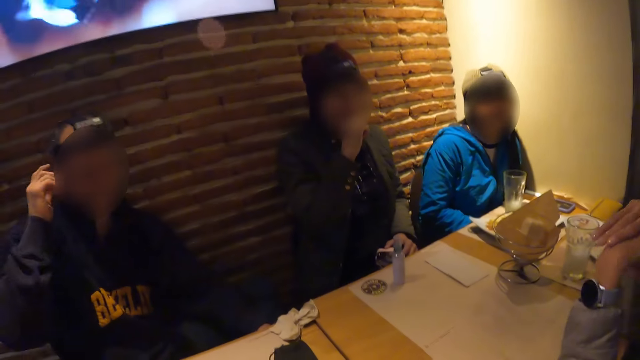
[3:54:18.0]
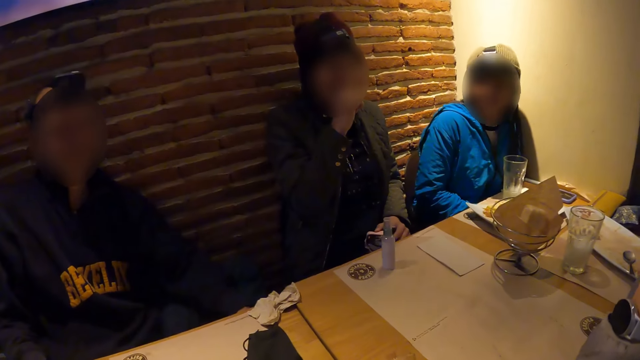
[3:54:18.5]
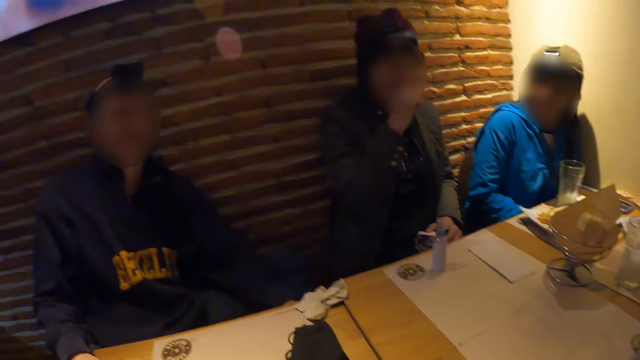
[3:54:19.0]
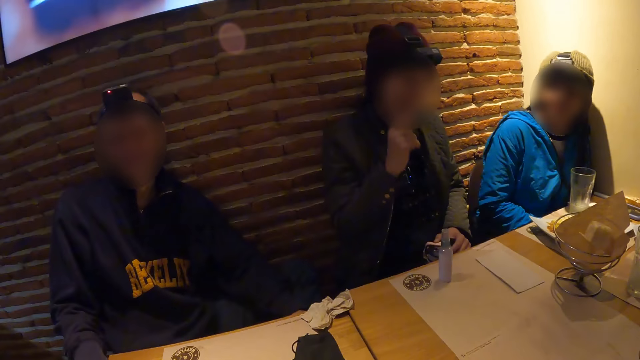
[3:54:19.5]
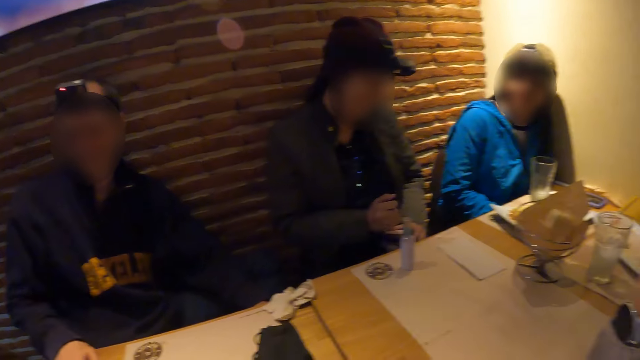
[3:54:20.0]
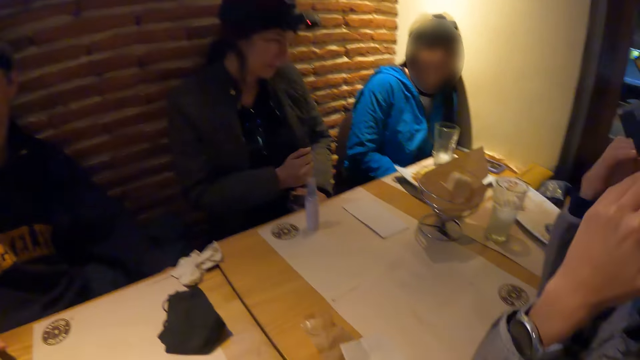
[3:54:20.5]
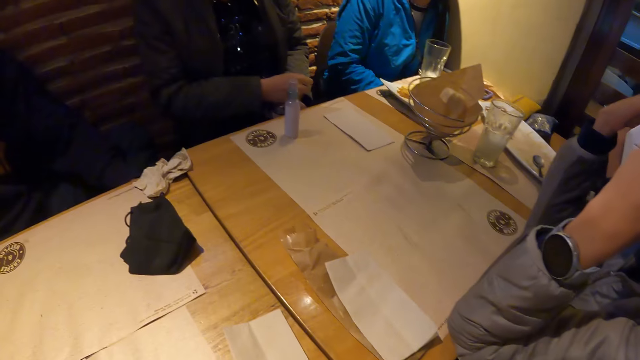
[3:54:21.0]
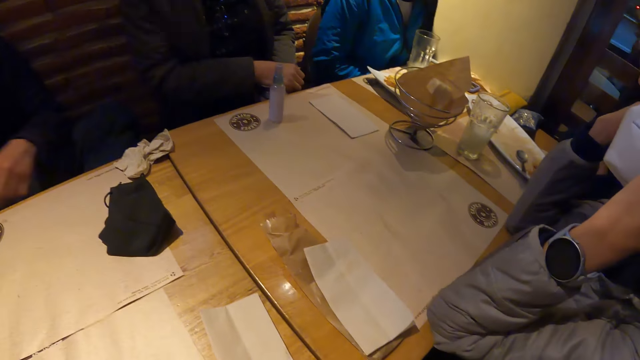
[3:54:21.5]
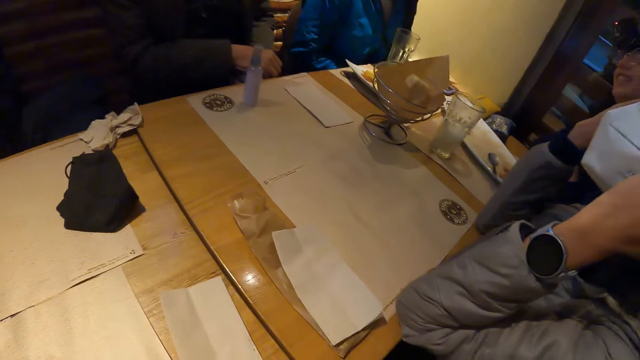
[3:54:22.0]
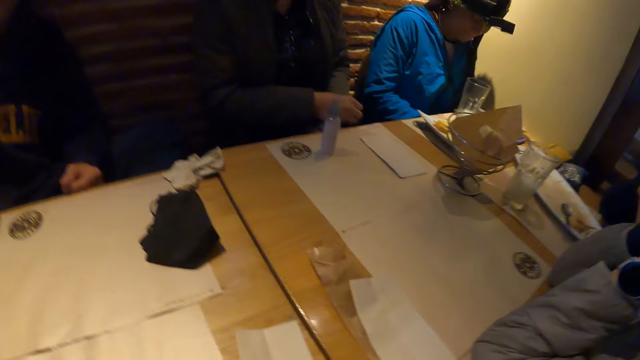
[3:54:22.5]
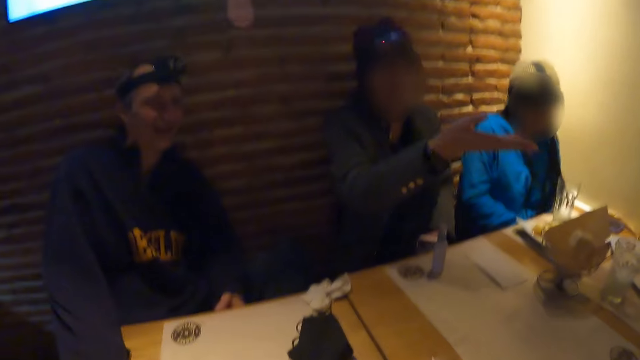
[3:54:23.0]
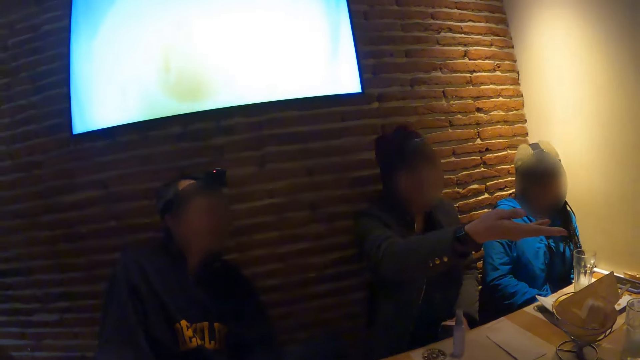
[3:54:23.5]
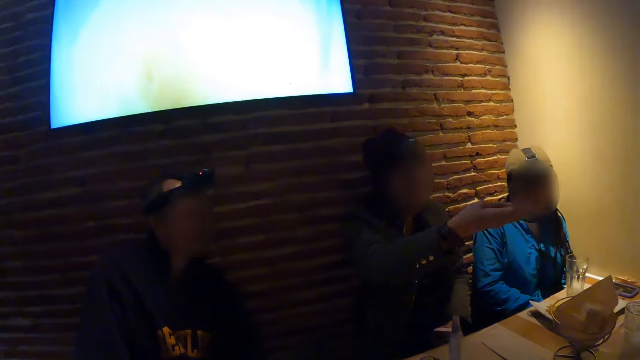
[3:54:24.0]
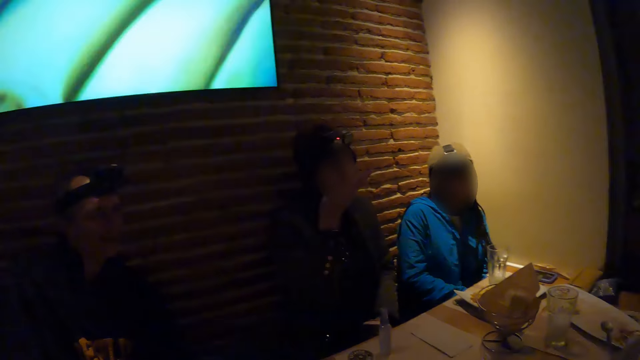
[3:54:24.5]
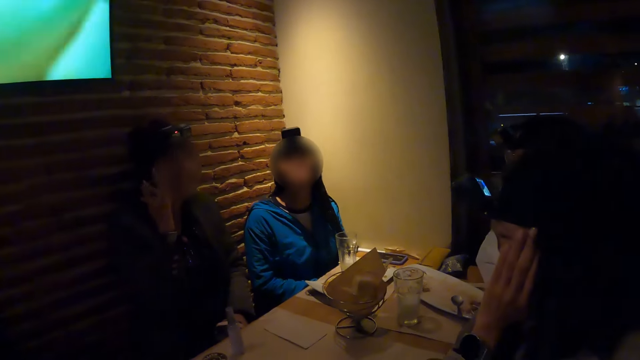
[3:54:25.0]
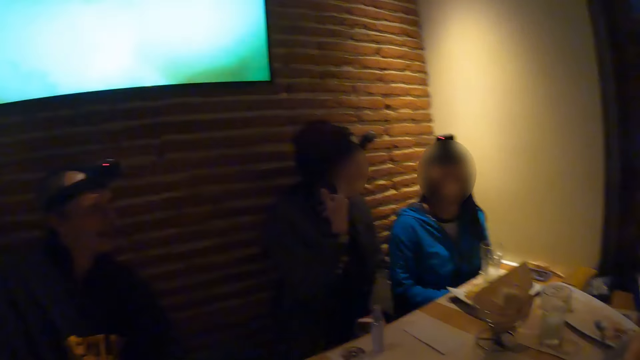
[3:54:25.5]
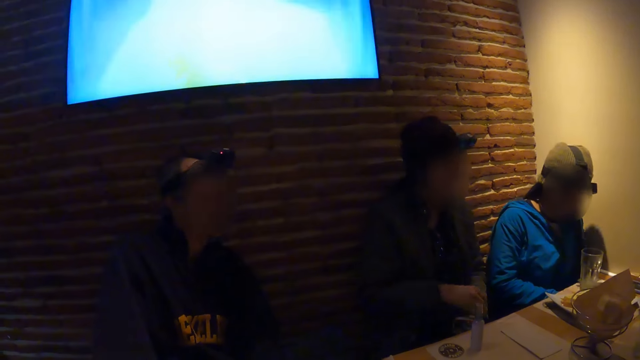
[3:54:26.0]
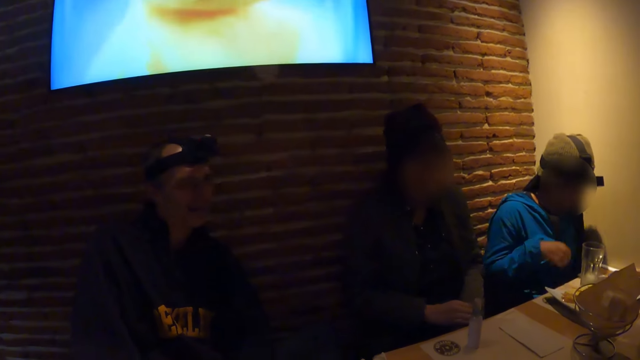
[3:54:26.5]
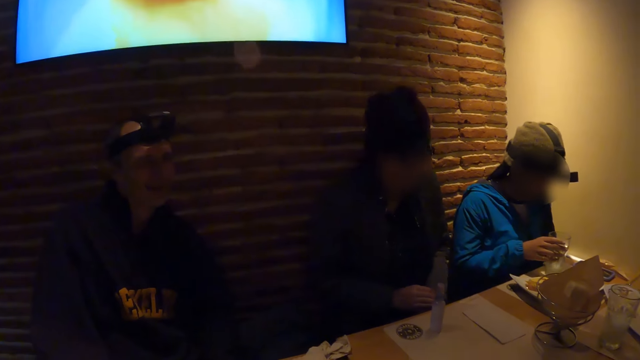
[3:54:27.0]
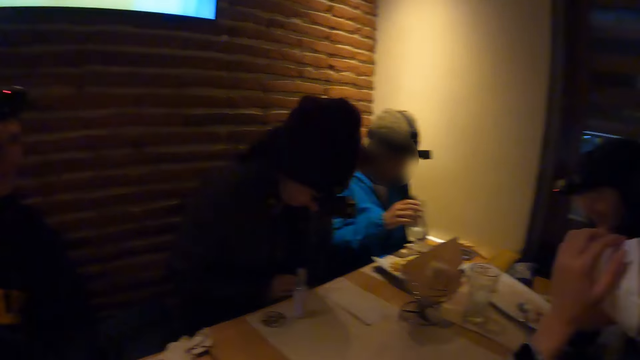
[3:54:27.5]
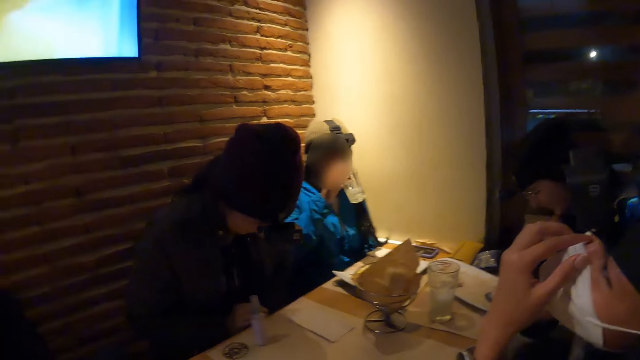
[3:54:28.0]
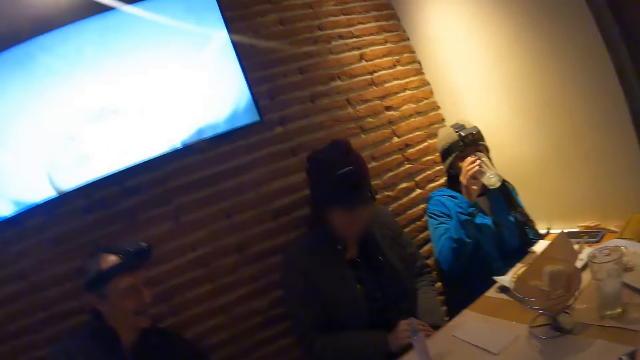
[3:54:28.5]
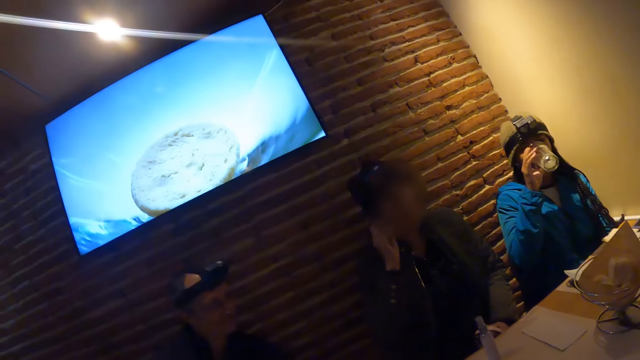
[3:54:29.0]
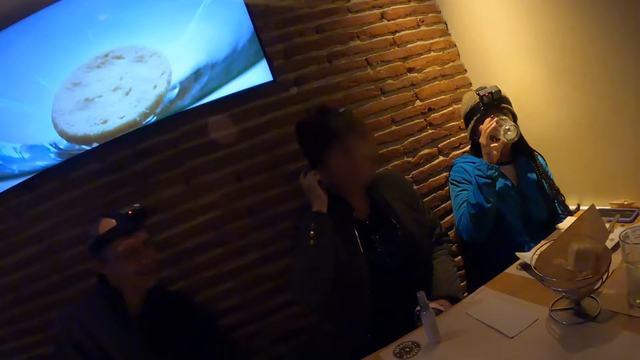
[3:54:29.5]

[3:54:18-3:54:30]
The camera wearer sits in the house. The woman picks up a glass of water from a table with her right hand. The woman drinks the glass of water in her right hand.

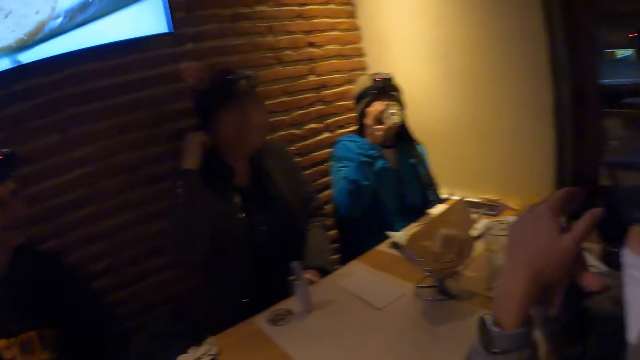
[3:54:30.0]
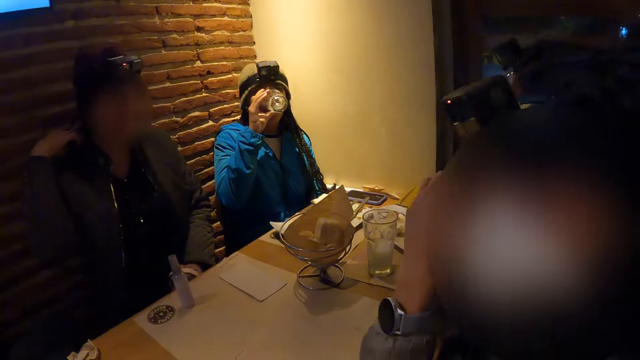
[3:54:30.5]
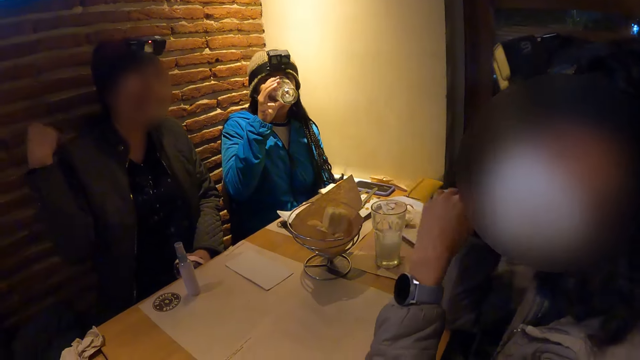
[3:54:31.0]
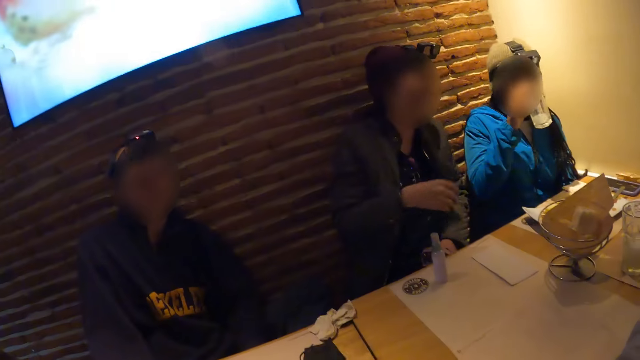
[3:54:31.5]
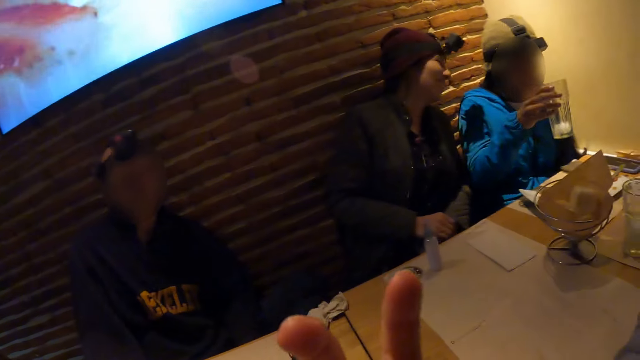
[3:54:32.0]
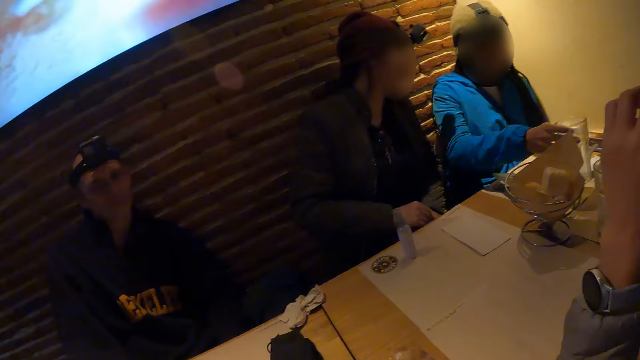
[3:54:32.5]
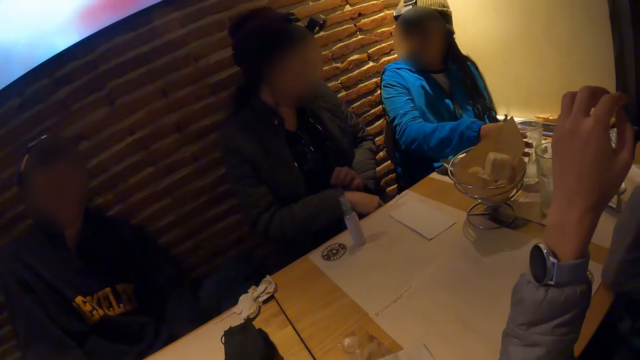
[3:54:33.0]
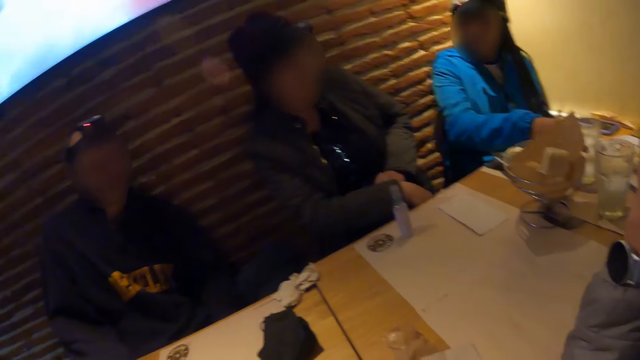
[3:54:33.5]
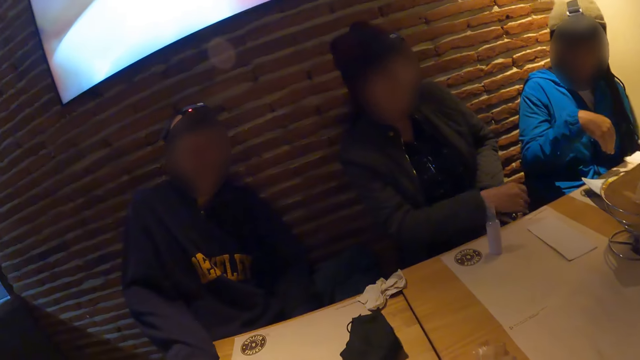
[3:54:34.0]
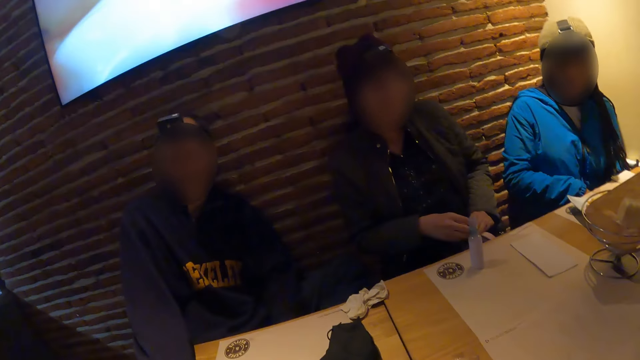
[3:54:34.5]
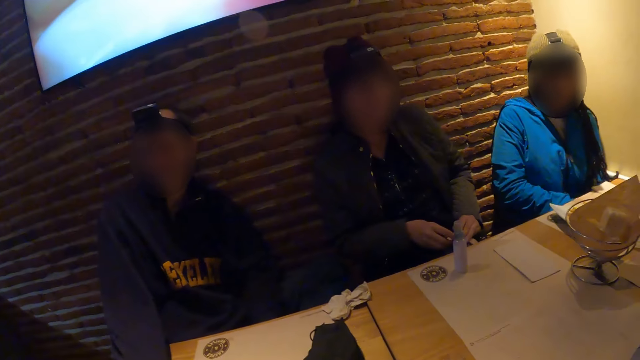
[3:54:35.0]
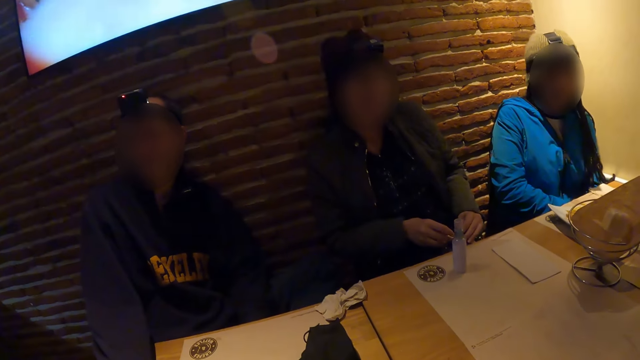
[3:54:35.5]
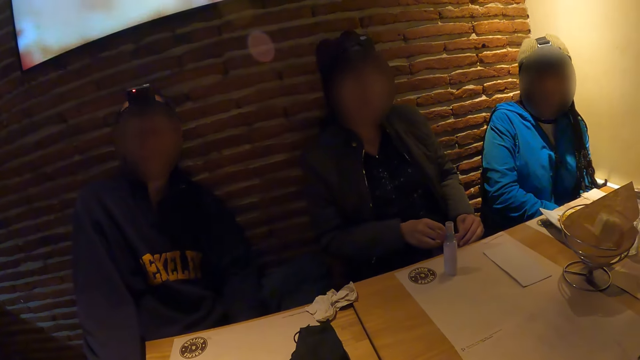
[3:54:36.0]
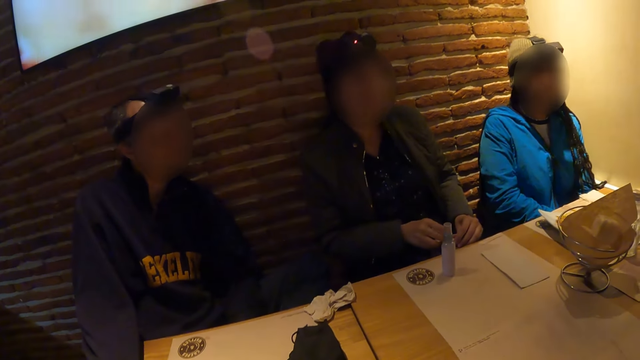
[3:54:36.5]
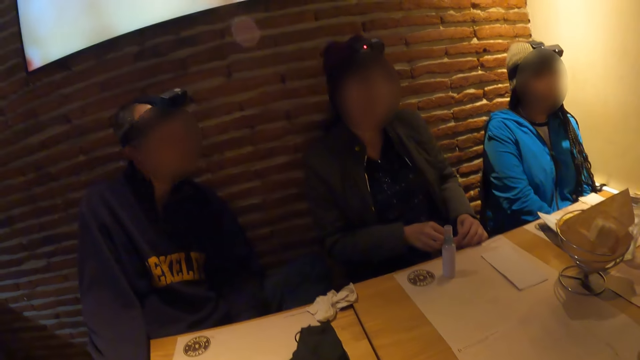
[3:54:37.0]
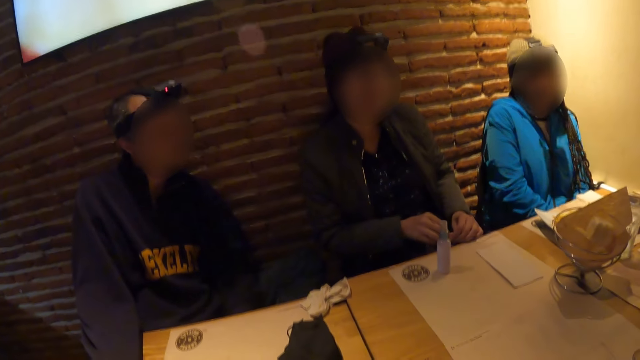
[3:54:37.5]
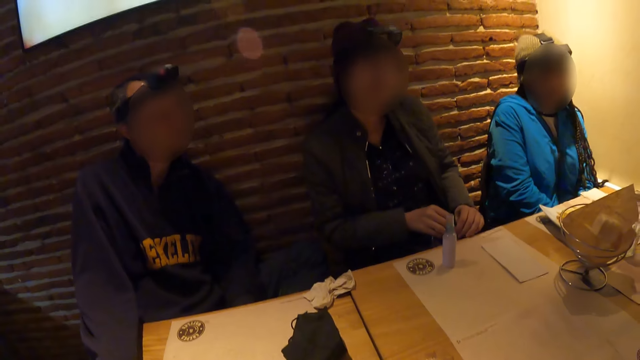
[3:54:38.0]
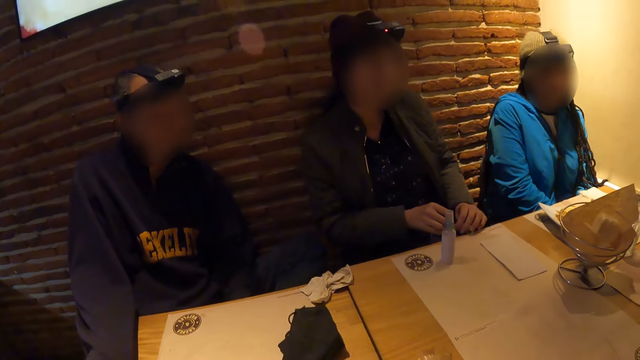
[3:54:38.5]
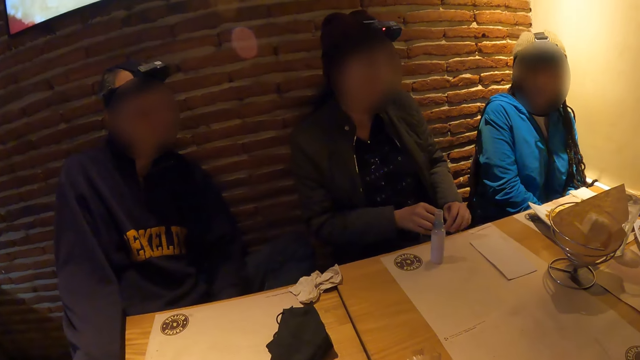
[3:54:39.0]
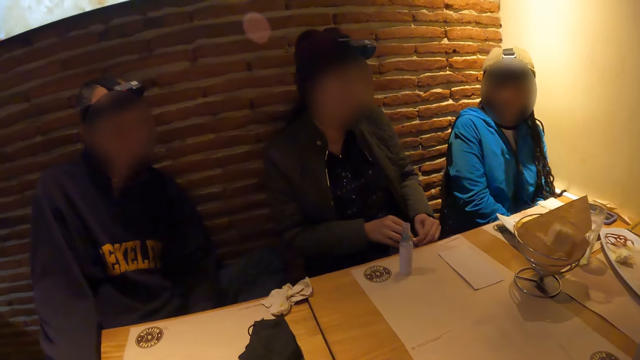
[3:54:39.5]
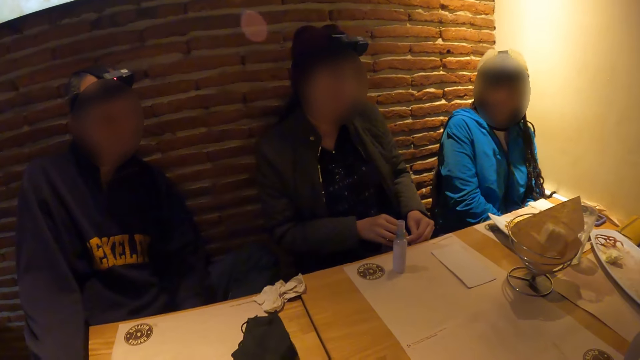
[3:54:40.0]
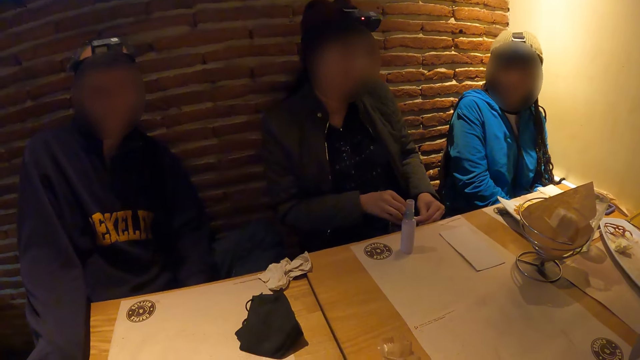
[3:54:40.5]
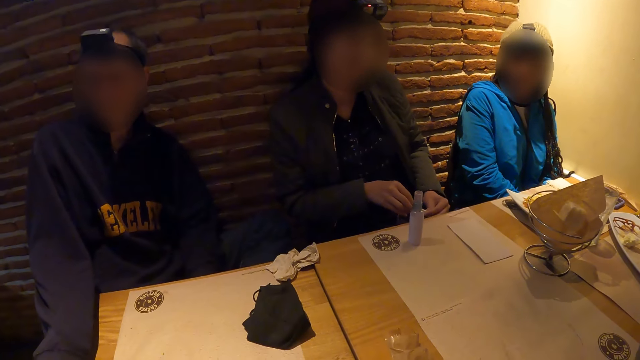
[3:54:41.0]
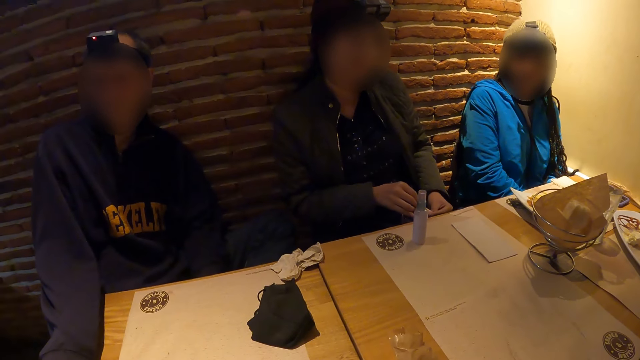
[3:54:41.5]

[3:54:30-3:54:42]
The camera wearer looks around. The woman places the glass of water in her right hand on the table. The camera wearer moves a hand and sits down.
